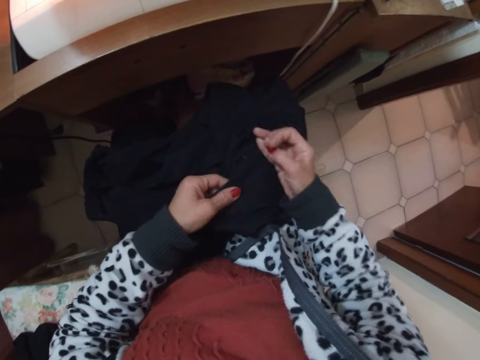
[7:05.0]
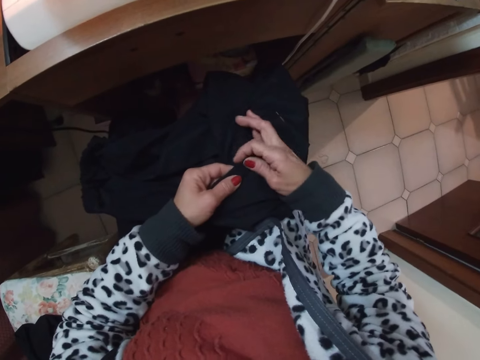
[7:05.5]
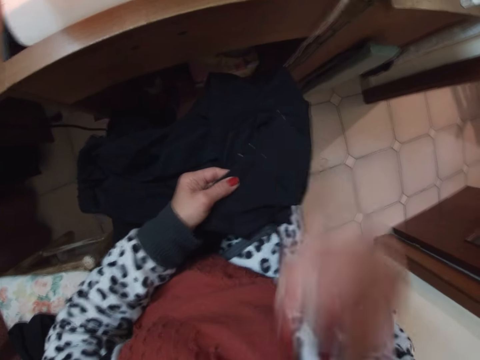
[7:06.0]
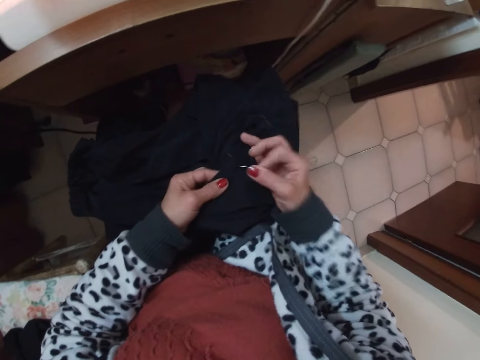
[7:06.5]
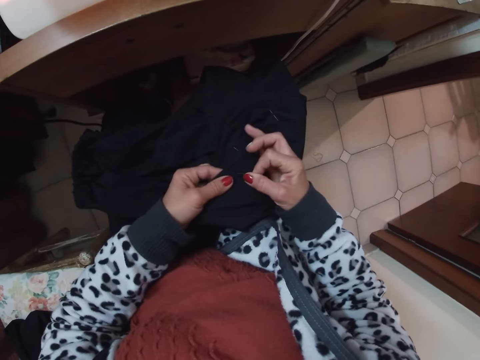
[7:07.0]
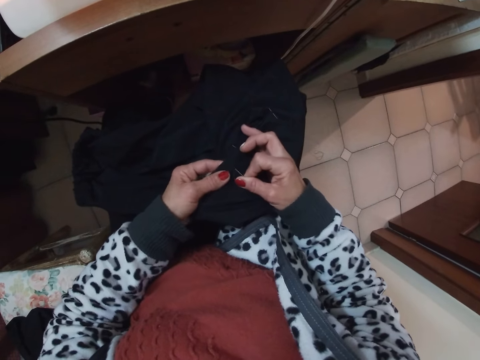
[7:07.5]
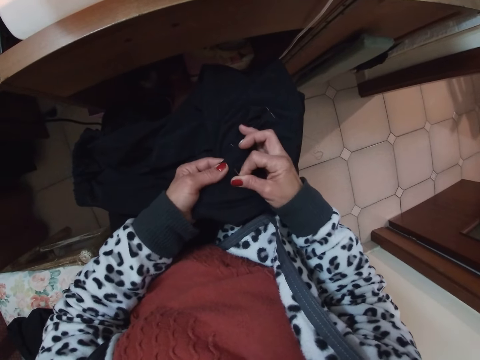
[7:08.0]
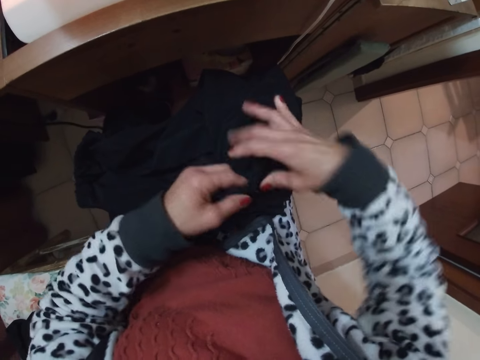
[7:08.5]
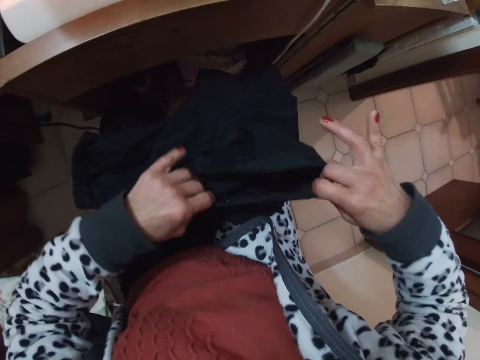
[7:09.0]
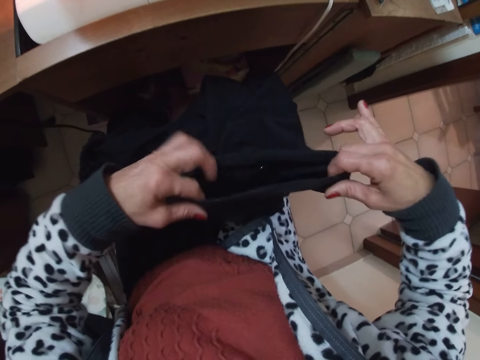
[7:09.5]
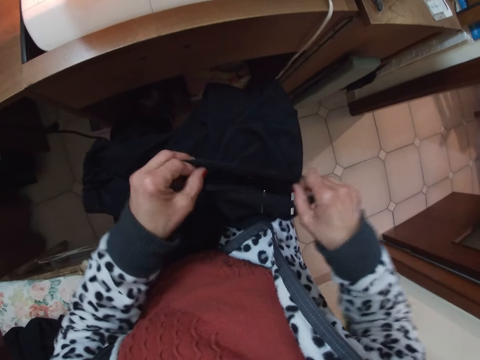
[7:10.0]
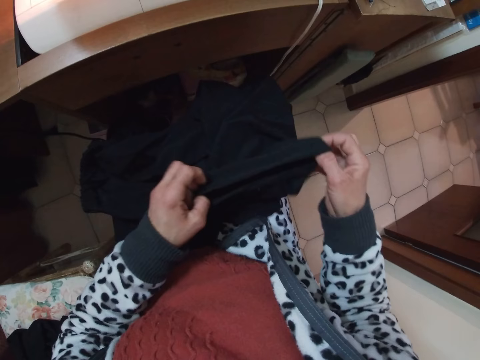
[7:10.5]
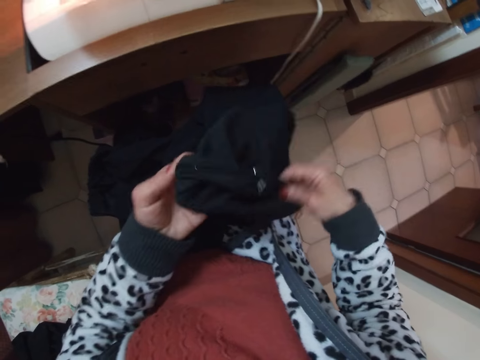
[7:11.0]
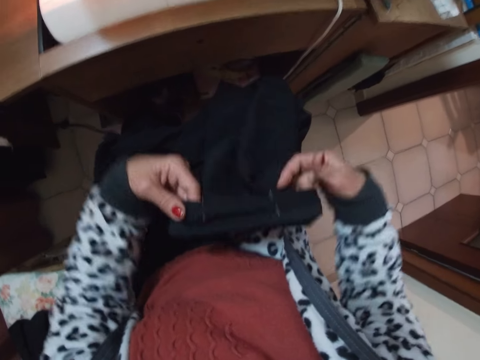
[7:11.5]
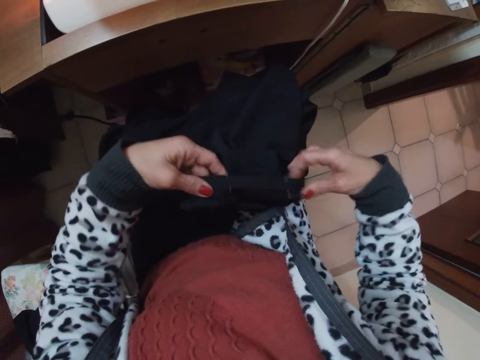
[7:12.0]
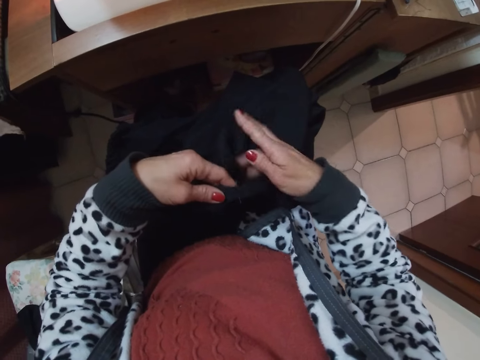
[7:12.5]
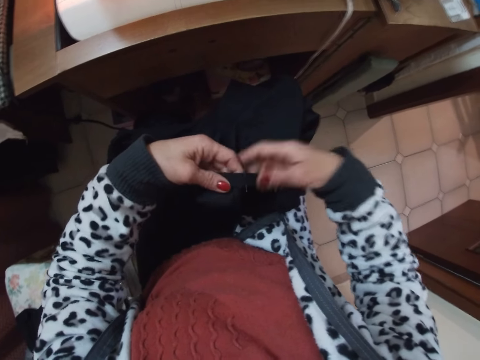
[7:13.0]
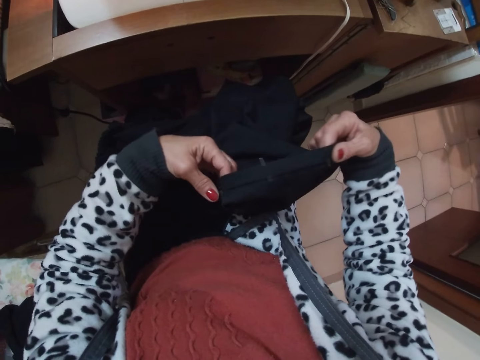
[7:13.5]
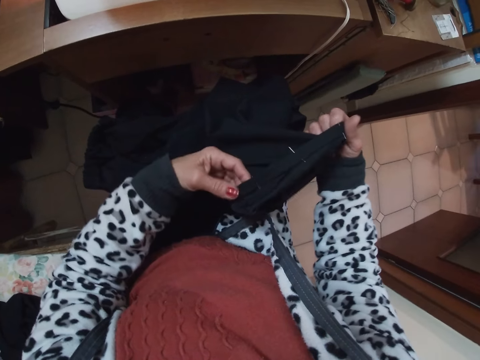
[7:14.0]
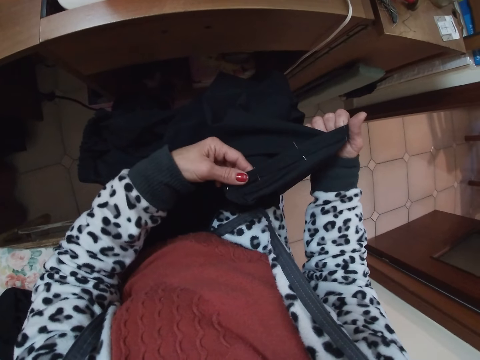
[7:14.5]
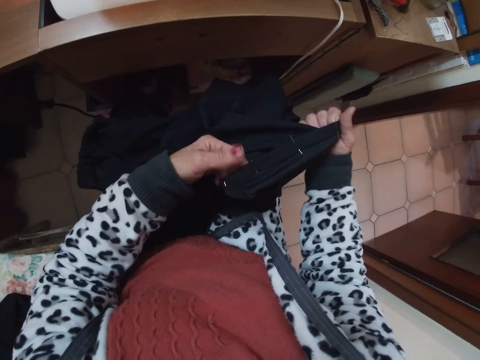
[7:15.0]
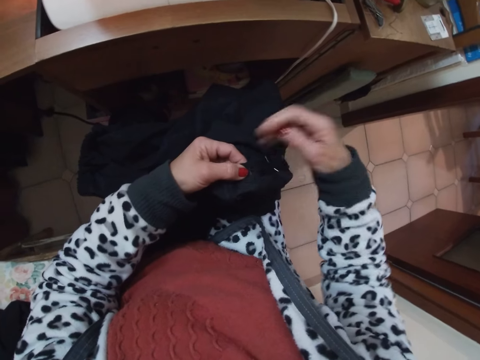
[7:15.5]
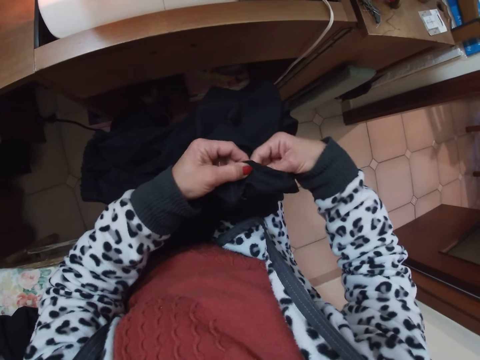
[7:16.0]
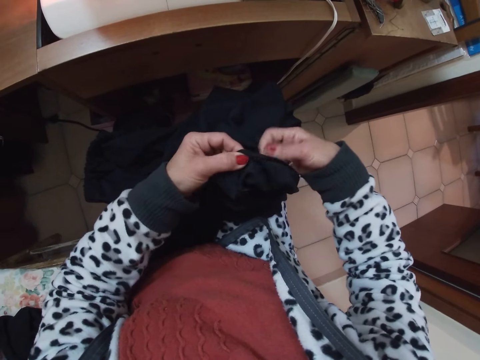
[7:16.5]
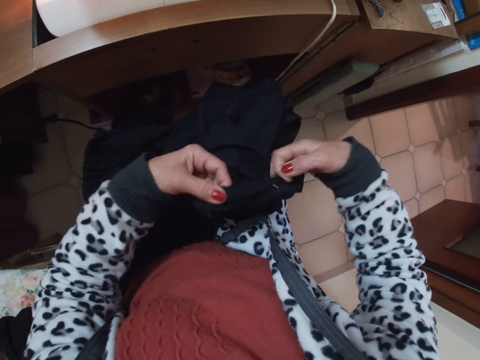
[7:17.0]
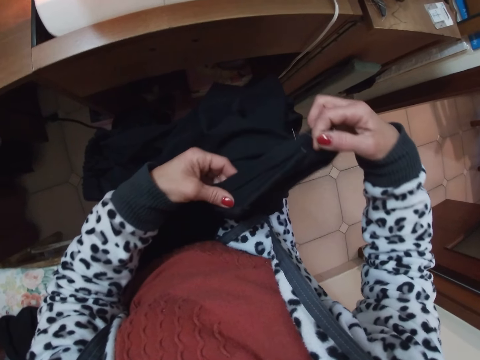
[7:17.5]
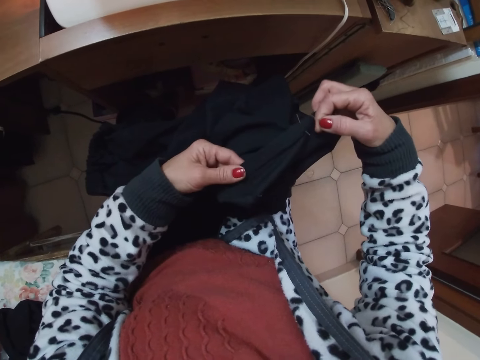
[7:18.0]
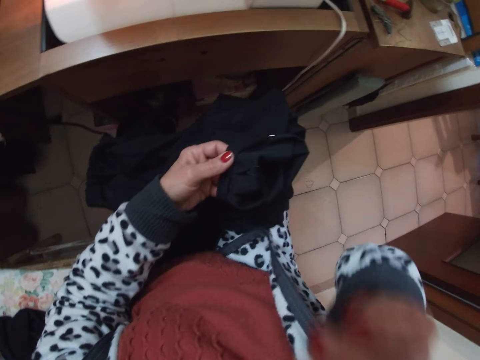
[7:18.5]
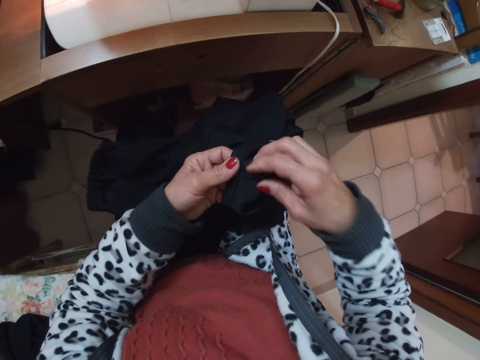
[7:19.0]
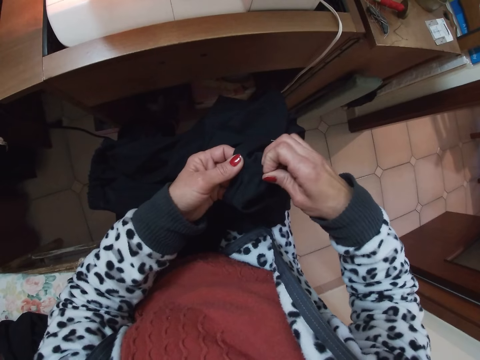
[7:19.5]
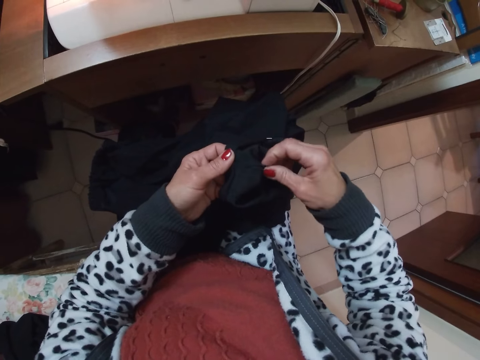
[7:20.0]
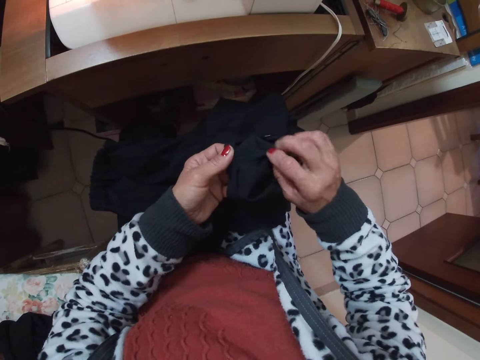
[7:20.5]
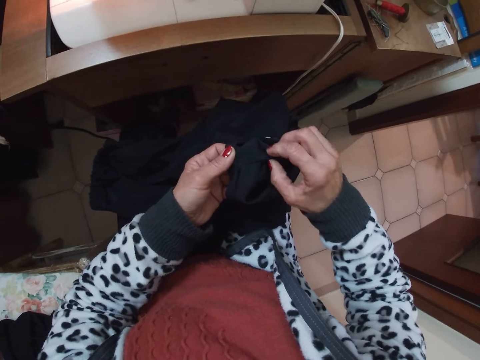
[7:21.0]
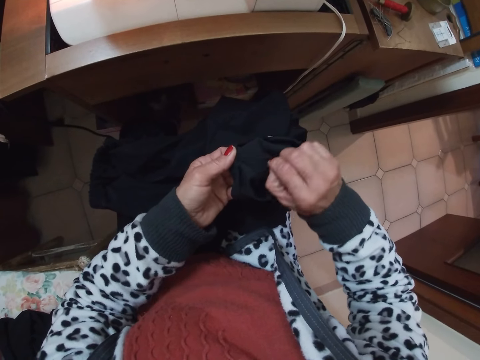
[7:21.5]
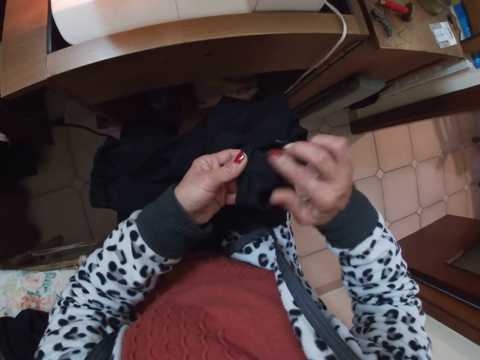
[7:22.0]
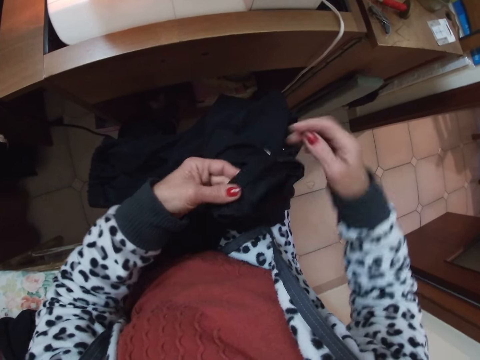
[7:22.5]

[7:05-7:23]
The camera wearer places the cloth on her lap with her two hands. She removes a pin from her mouth with her right hand. She pins the cloth with her right hand. She adjusts the edges of the cloth with her two hands. She turns the inside of the cloth out with her two hands. She checks the edges of the cloth. She removes a pin from the cloth with her right hand. She puts the pin in her mouth with her right hand. She adjusts the edges of the cloth.

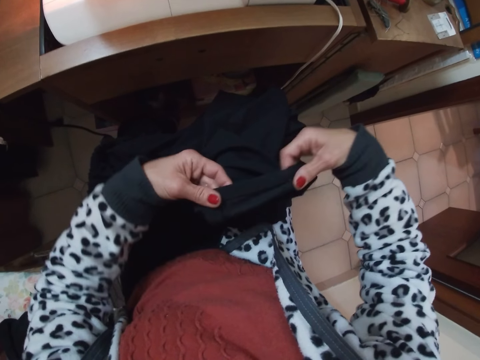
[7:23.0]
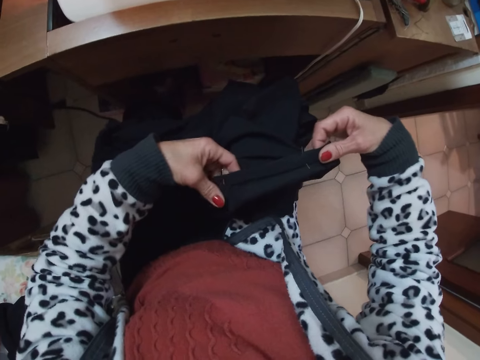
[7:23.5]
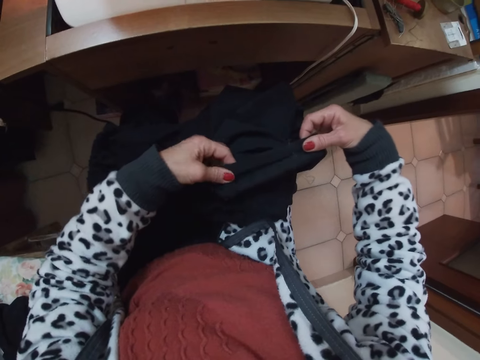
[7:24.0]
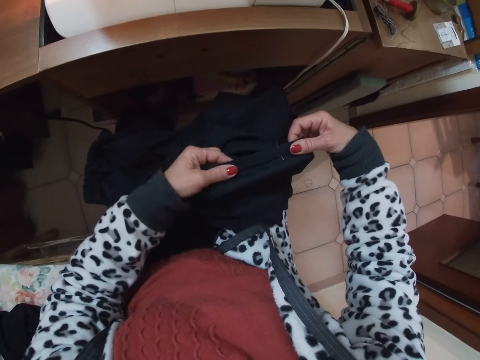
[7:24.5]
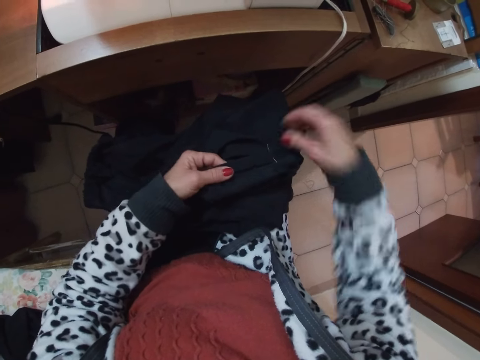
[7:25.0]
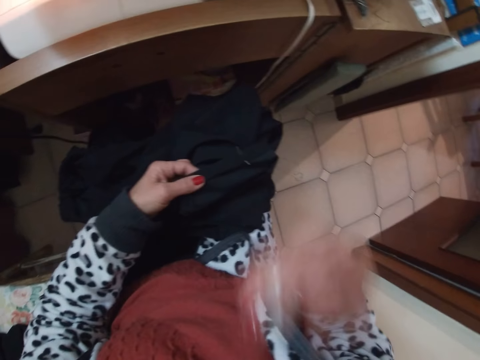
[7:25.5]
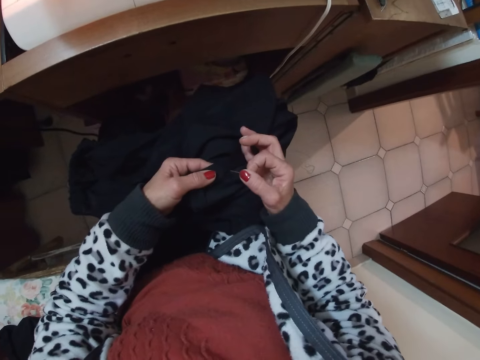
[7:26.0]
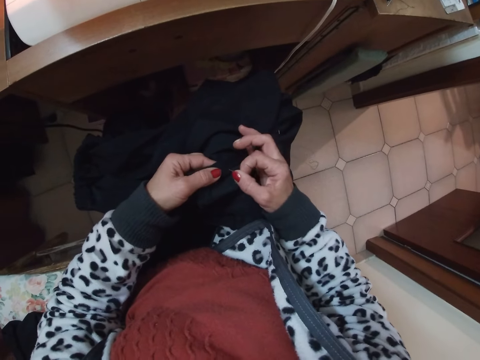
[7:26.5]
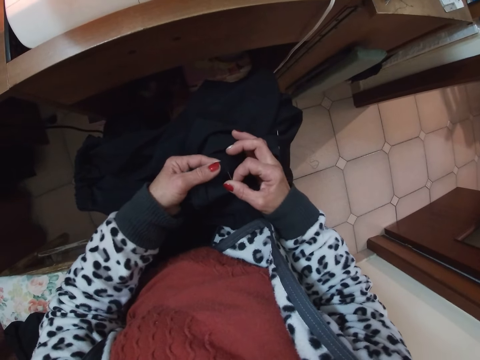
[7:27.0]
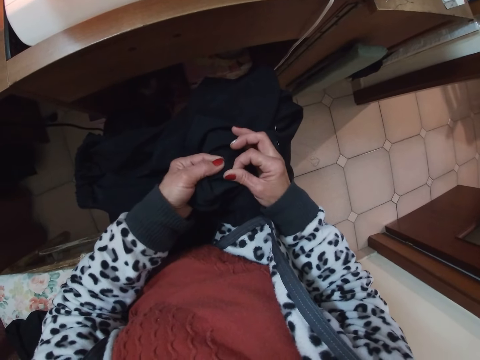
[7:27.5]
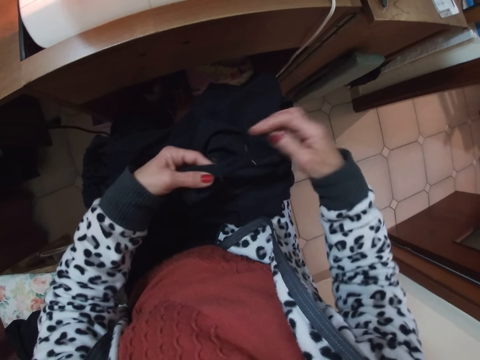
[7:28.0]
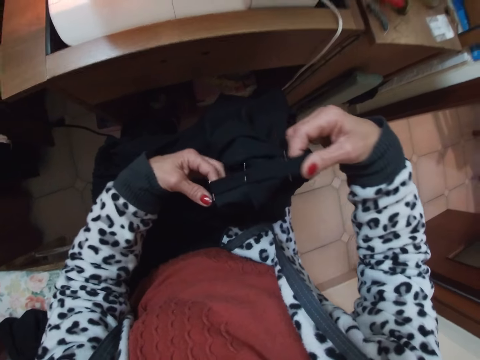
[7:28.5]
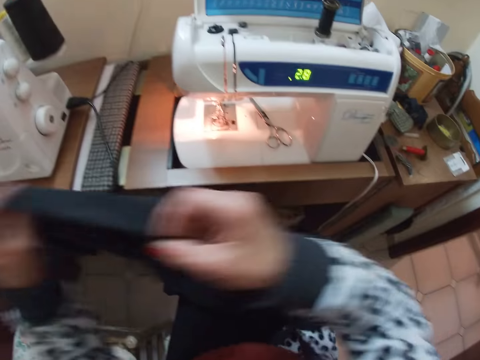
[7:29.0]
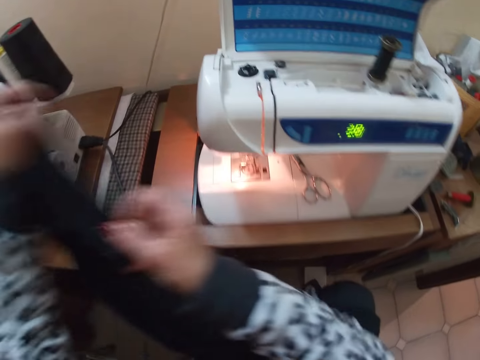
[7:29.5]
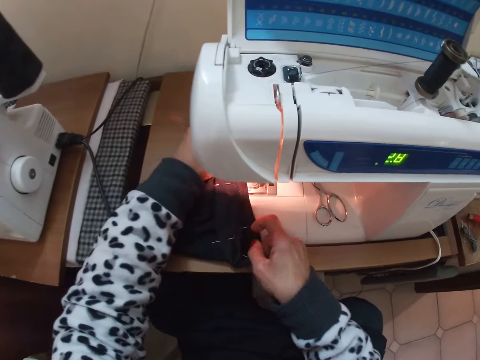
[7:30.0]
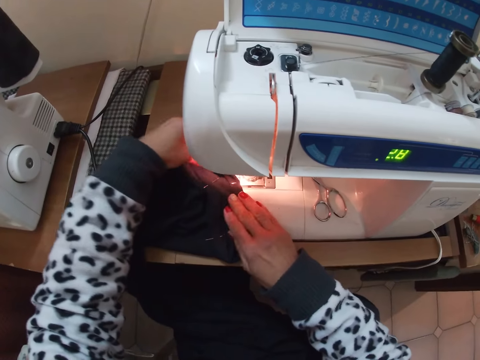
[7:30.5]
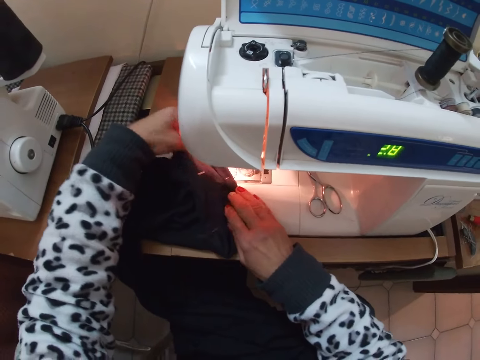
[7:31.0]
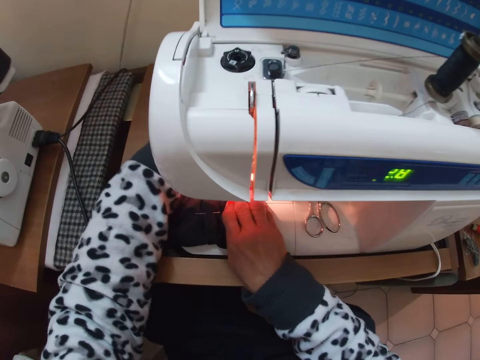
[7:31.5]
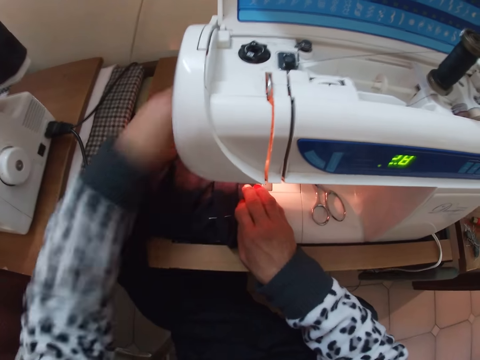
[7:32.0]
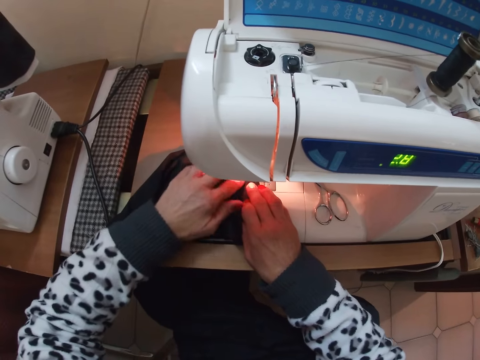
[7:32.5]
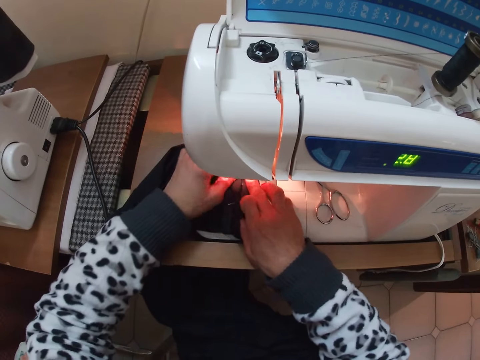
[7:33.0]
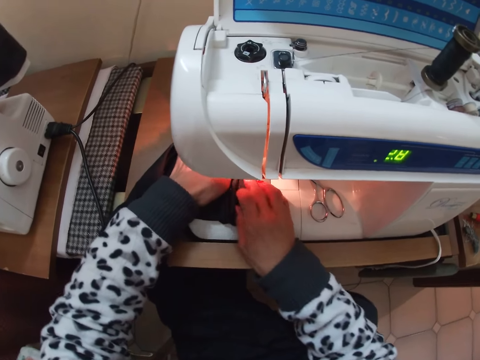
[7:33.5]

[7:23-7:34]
The camera wearer removes another pin from her mouth with her right hand. She pins the cloth with her right hand. She adjusts the edges of the cloth. She places the cloth on the sewing machine with her two hands.
